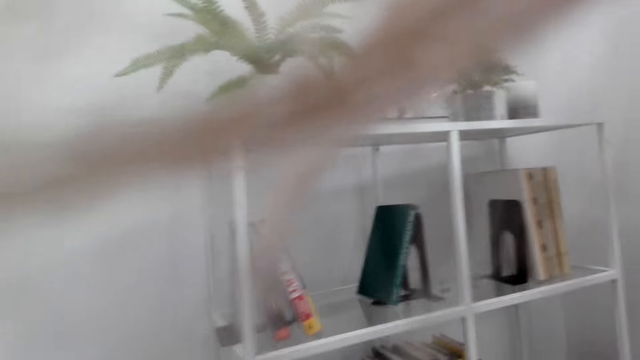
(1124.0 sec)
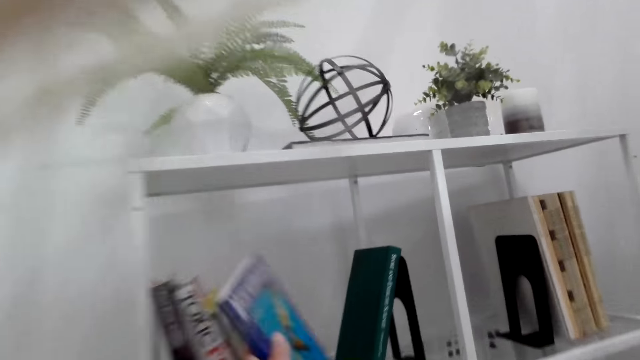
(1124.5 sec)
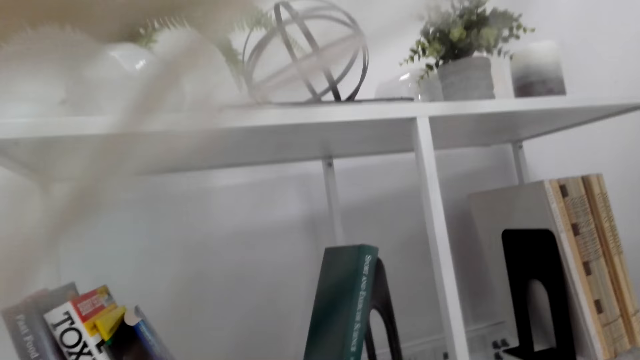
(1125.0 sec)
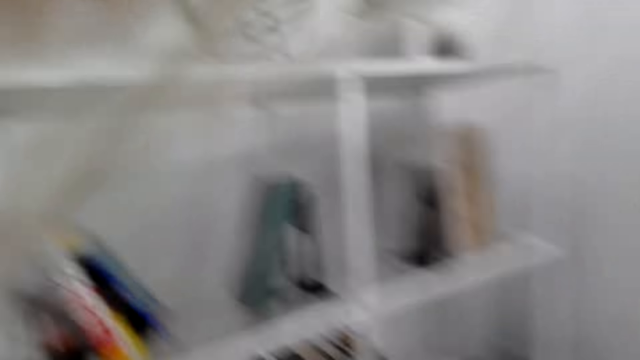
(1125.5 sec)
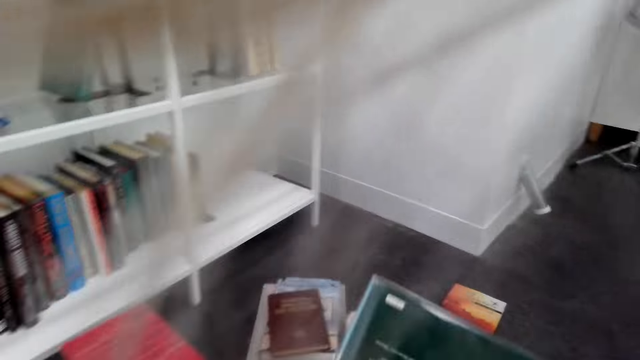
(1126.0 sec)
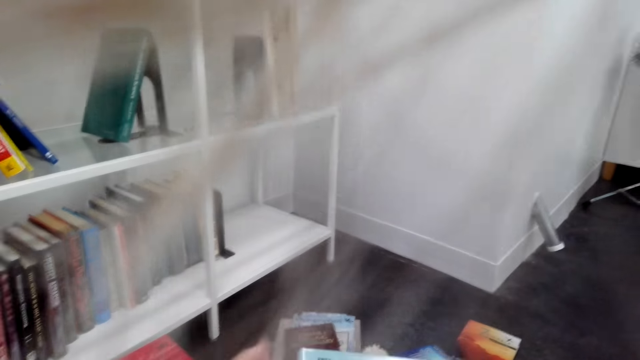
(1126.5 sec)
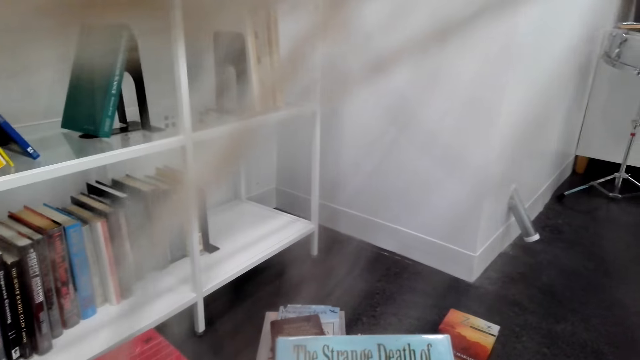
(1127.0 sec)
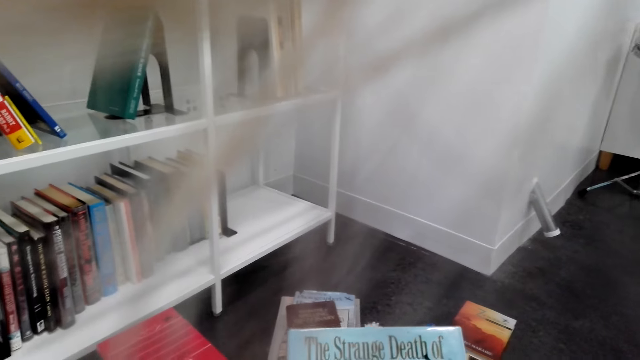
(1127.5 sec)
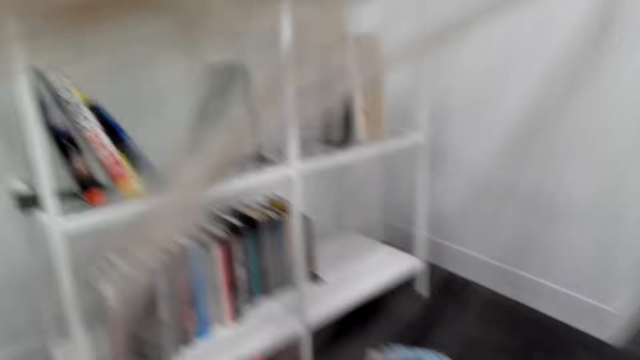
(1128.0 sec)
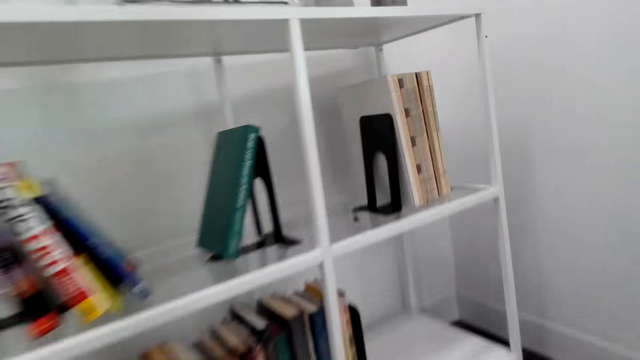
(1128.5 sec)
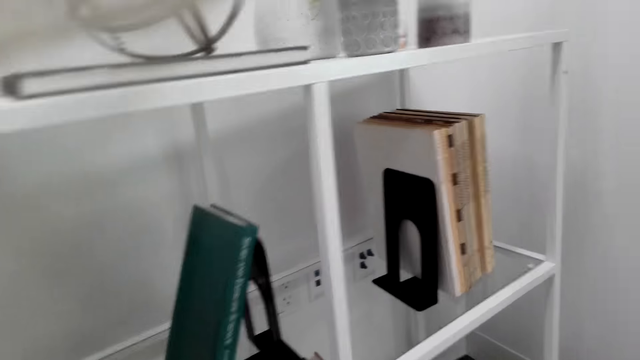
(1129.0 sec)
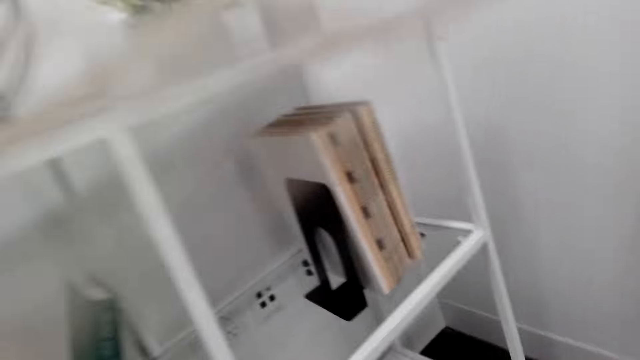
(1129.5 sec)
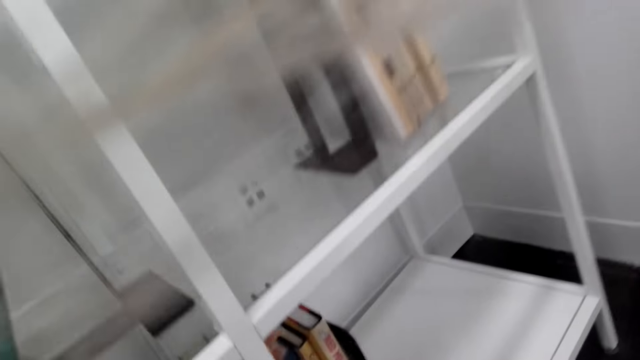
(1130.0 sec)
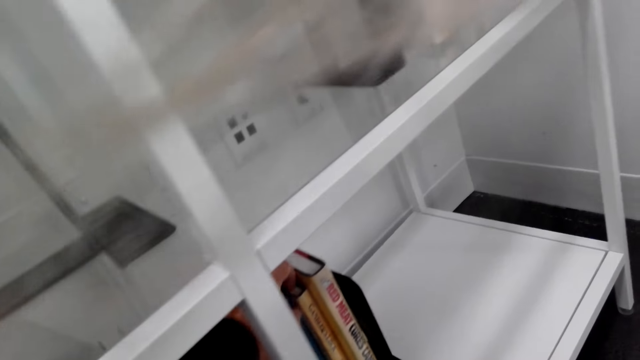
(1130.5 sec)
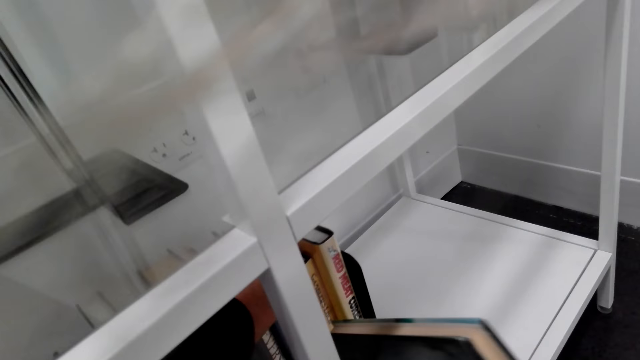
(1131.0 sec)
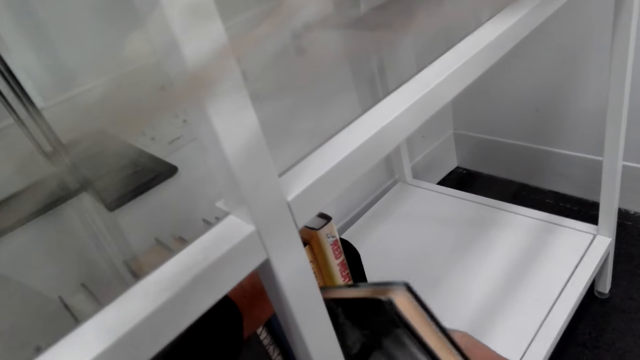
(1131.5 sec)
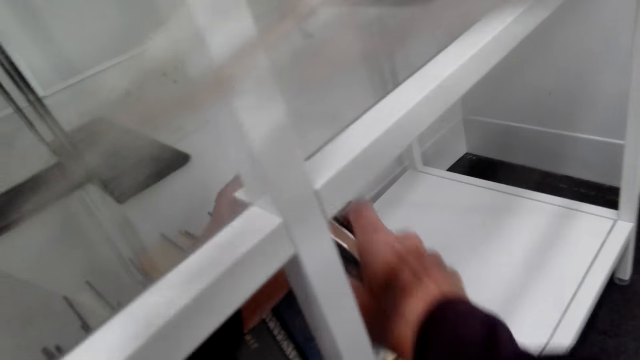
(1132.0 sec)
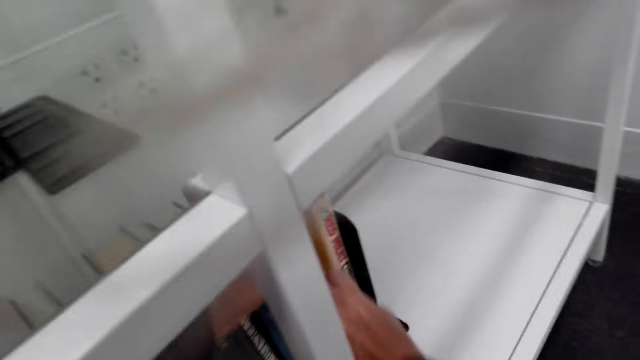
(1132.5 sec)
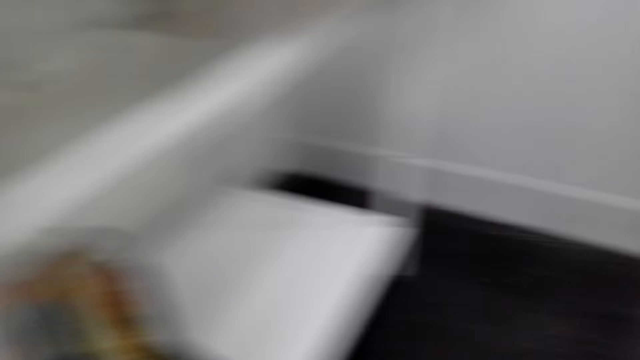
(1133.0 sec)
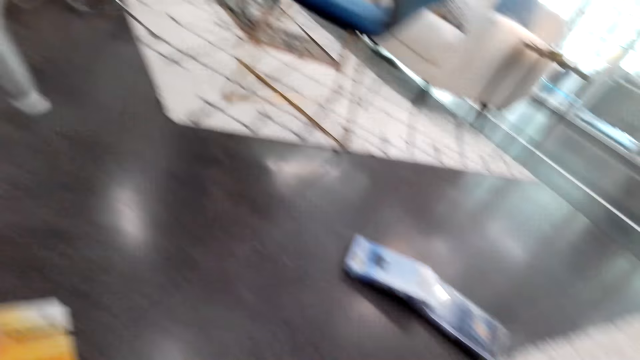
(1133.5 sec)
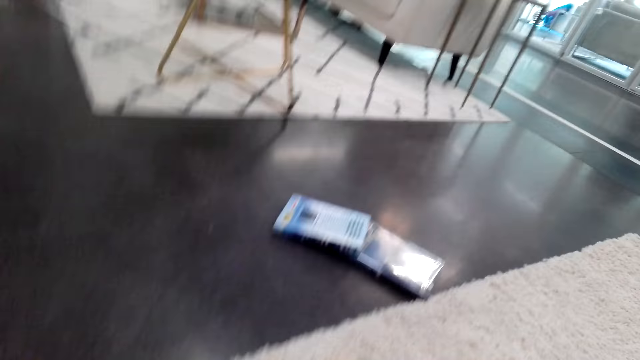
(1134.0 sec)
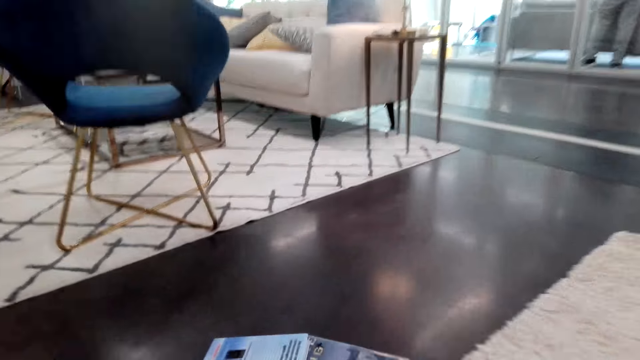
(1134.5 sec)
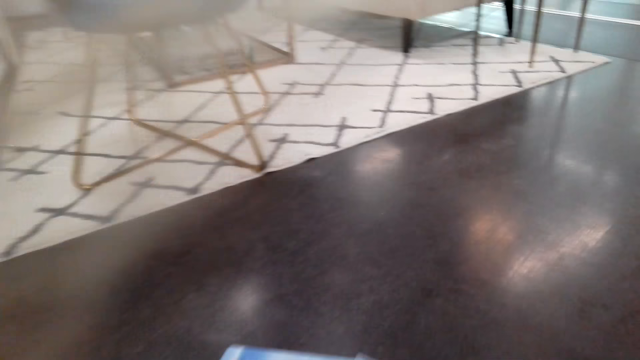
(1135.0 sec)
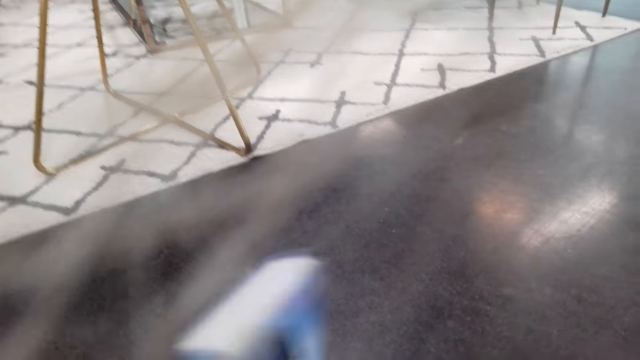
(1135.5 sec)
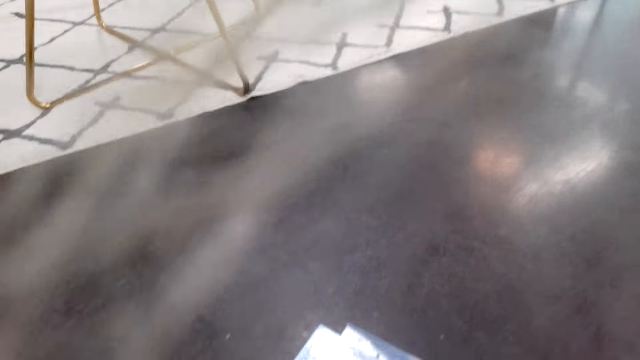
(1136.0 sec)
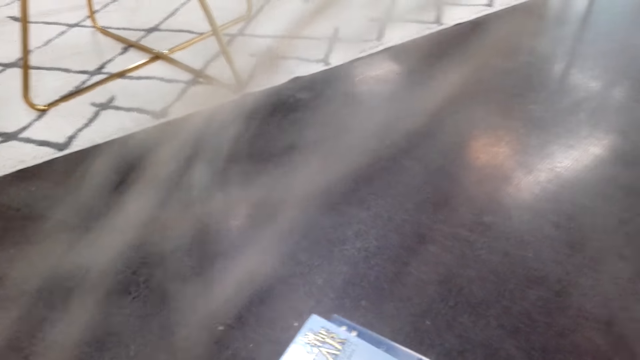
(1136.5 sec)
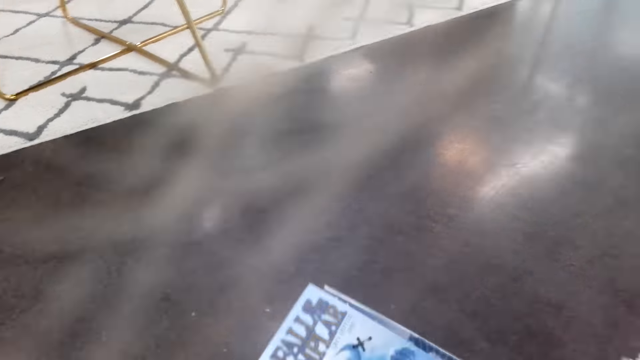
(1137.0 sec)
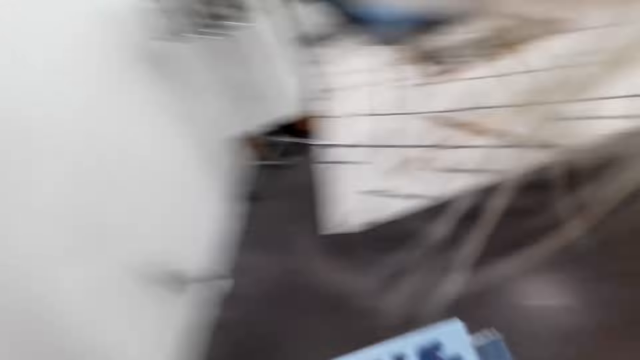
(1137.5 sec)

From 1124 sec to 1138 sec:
The camera wearer stares at the shelf. They place the book on the shelf, turn around, and hold a book. They pick a book on the floor. They check the book. They stare at the shelf. They move the books on the shelf and place the book on the shelf. They turn around, look around the floor, and pick a book on the floor.

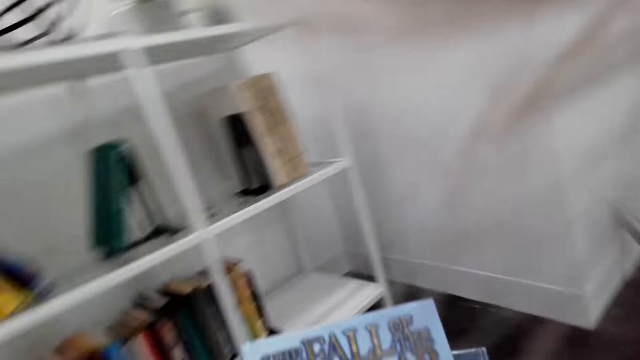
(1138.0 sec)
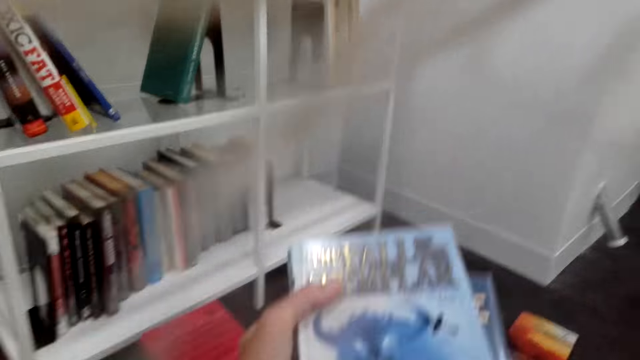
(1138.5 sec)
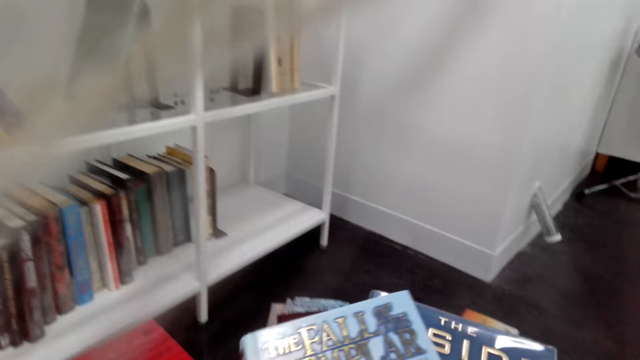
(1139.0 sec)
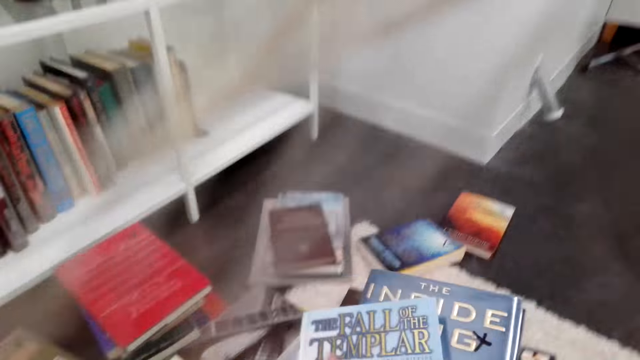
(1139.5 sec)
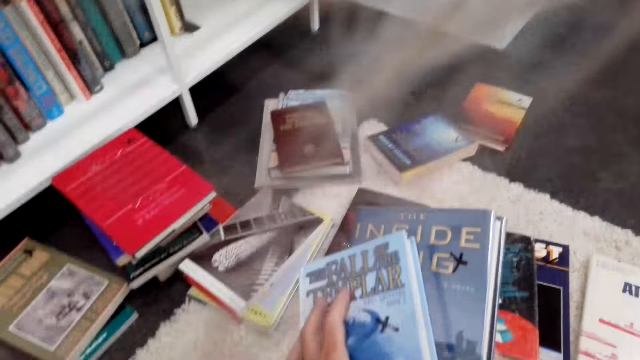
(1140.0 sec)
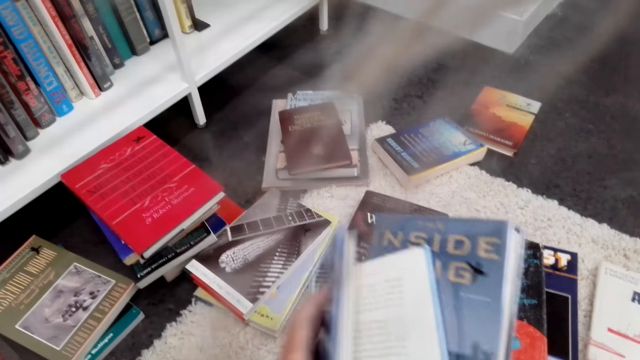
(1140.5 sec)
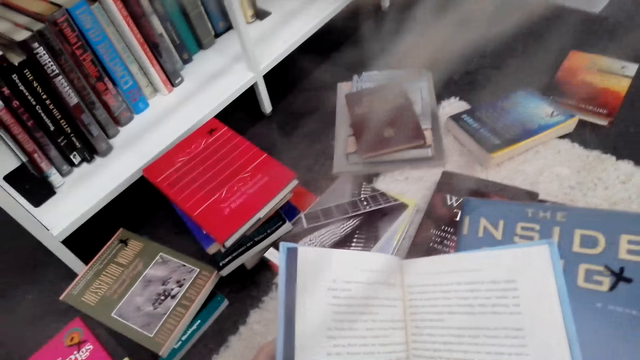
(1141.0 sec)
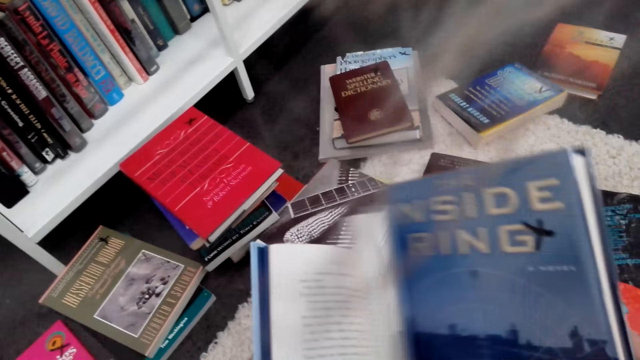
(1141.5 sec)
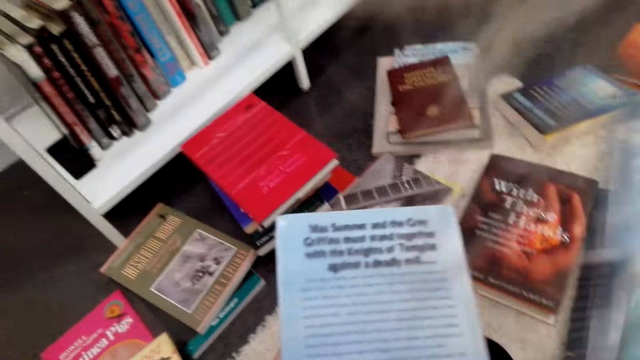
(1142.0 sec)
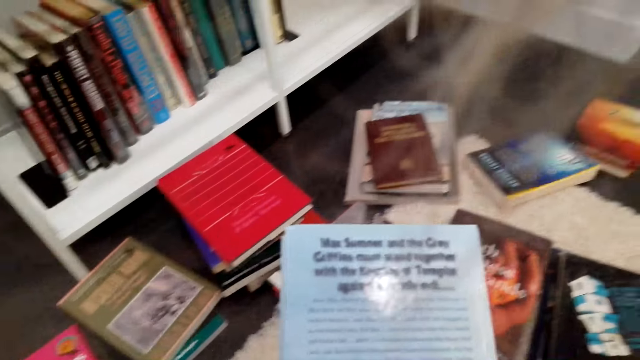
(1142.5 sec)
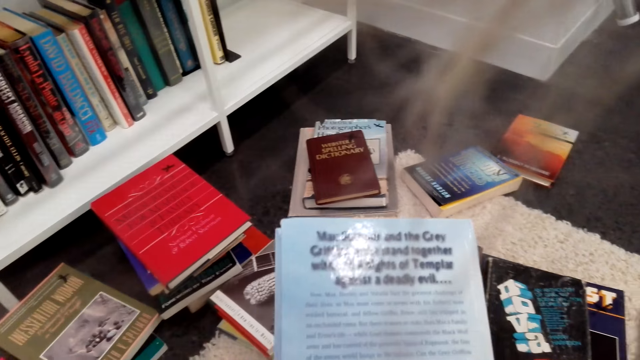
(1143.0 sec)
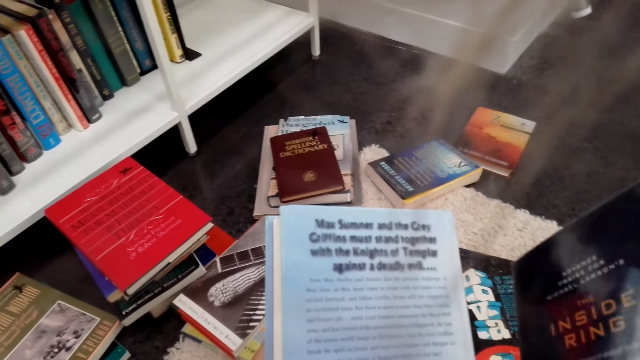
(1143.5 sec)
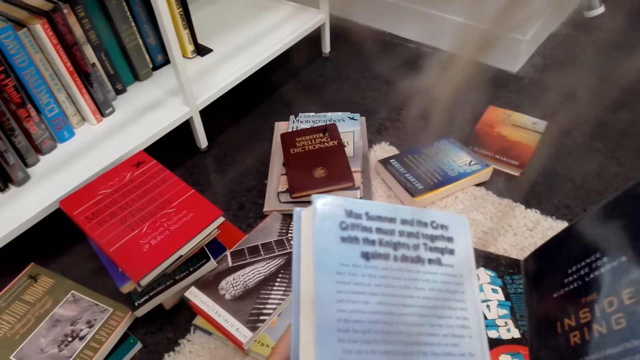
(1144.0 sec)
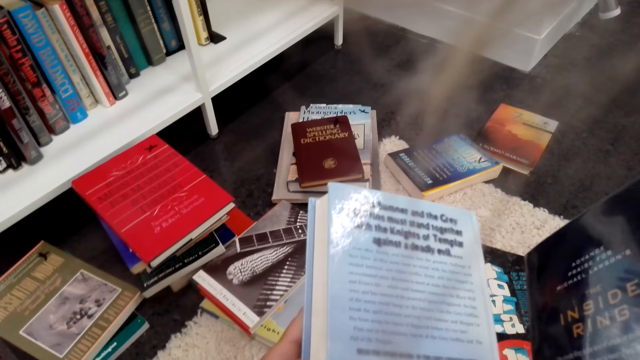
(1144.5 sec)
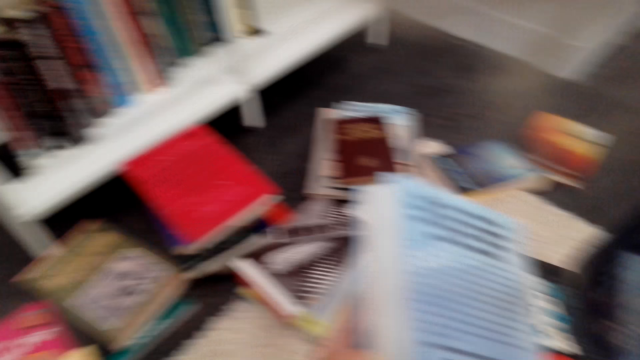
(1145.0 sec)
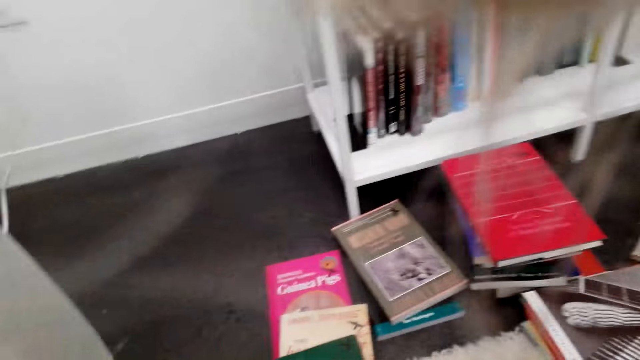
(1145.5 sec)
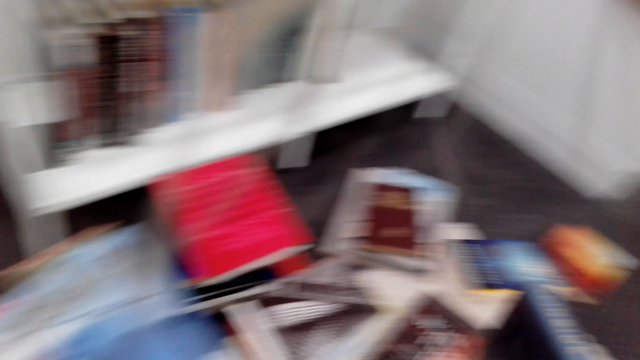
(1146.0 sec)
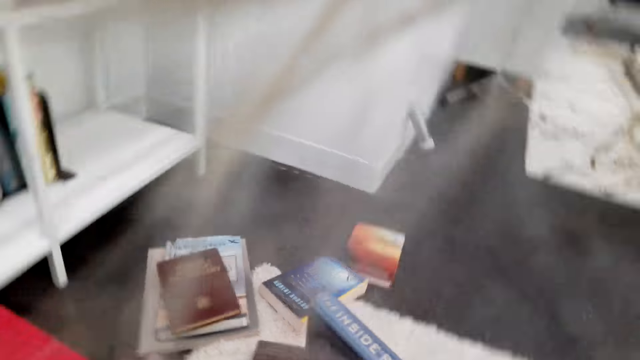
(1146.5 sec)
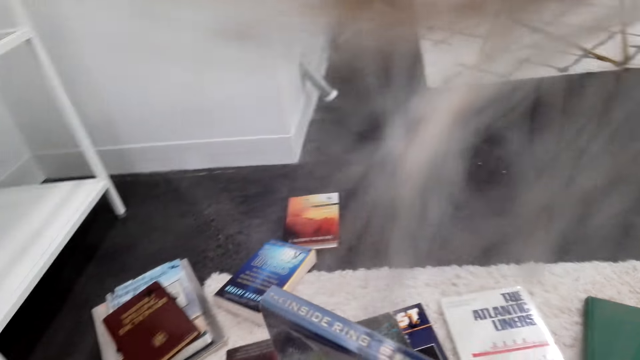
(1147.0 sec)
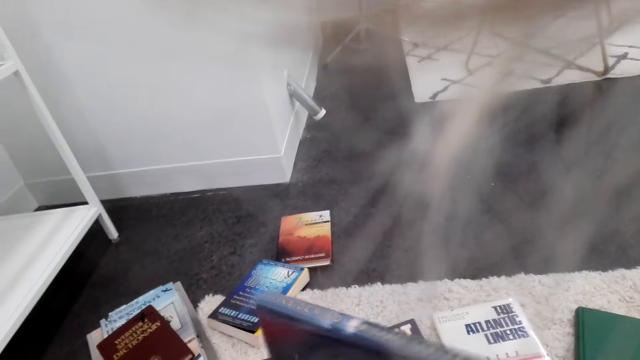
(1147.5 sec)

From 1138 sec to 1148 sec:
The camera wearer checks the books. They stare at the shelf. They open a book, read the book, and close the book. They read the book. They look around the floor.
